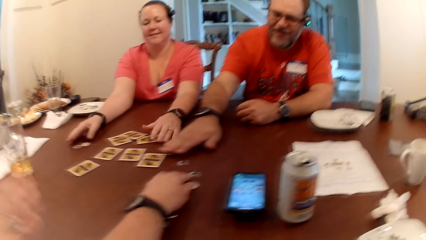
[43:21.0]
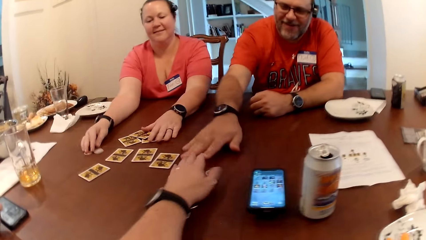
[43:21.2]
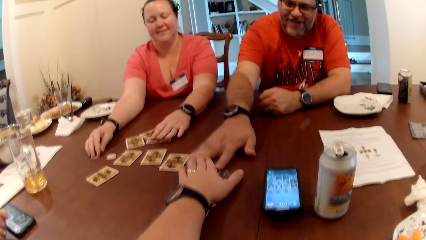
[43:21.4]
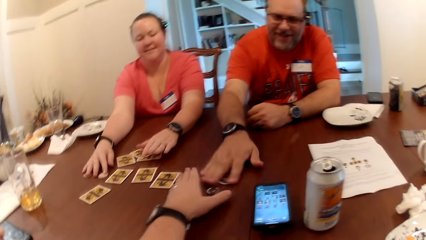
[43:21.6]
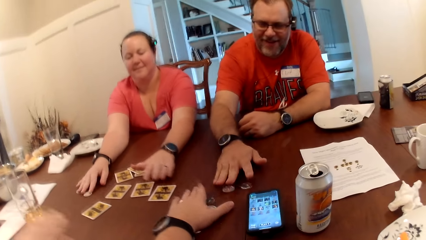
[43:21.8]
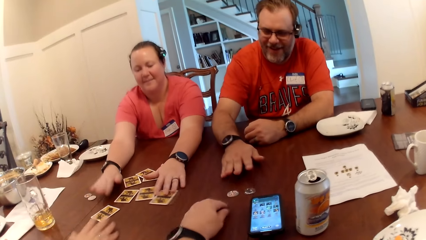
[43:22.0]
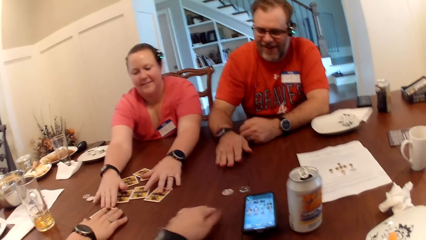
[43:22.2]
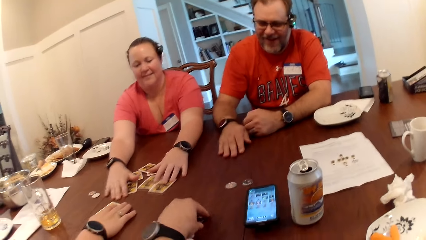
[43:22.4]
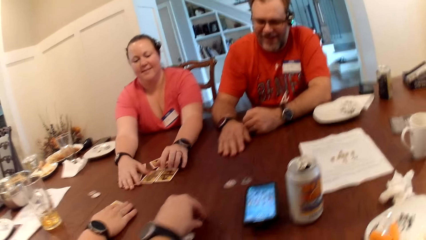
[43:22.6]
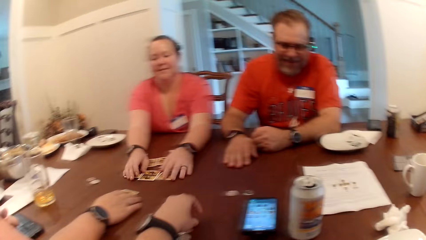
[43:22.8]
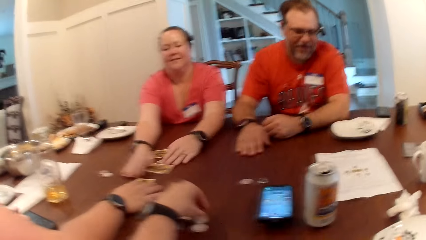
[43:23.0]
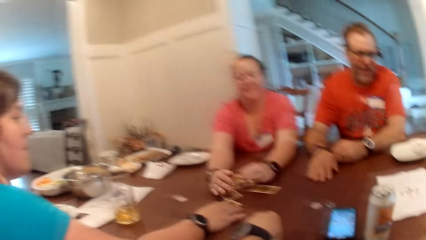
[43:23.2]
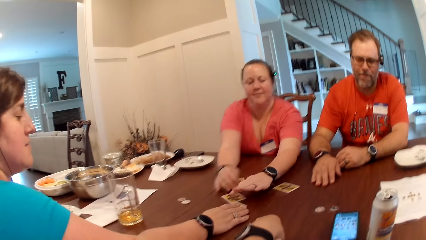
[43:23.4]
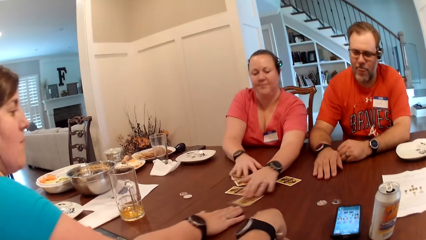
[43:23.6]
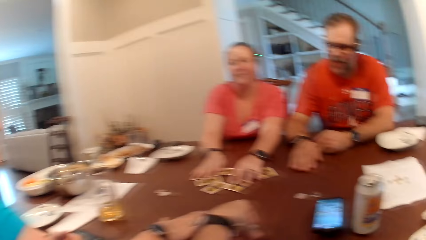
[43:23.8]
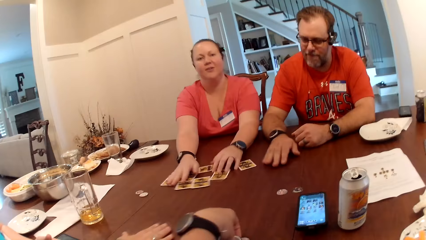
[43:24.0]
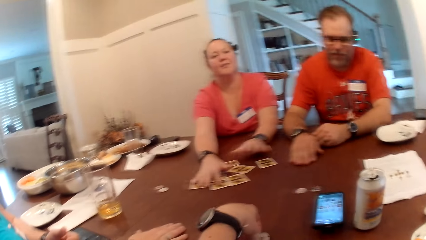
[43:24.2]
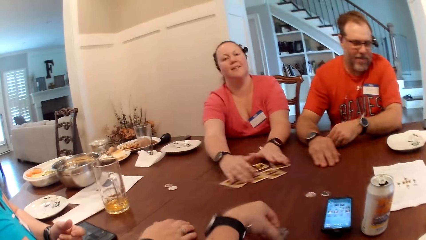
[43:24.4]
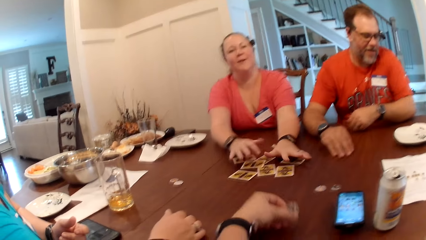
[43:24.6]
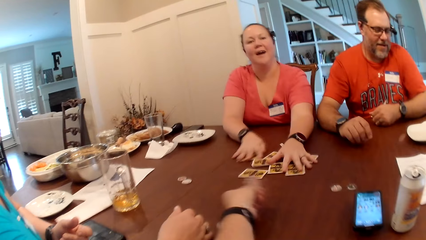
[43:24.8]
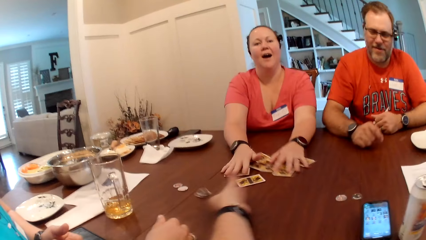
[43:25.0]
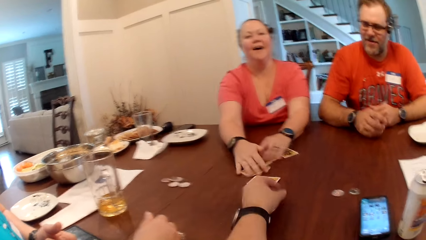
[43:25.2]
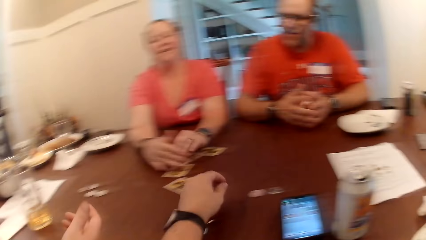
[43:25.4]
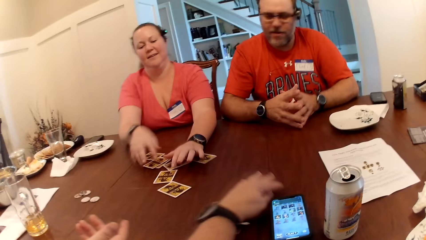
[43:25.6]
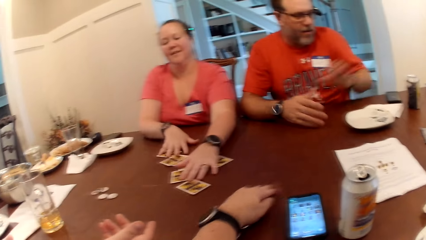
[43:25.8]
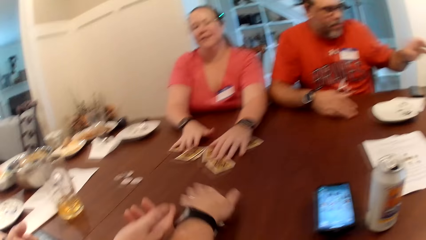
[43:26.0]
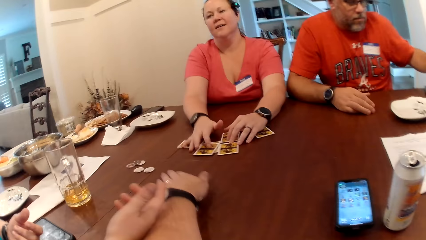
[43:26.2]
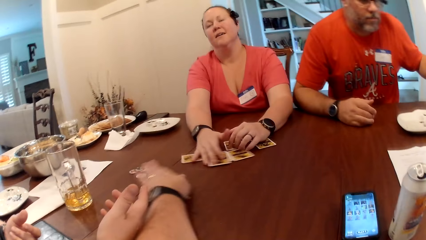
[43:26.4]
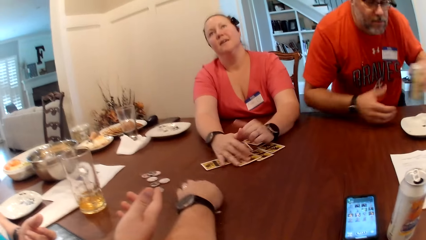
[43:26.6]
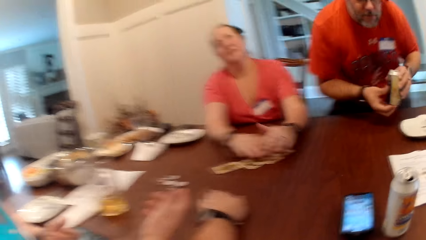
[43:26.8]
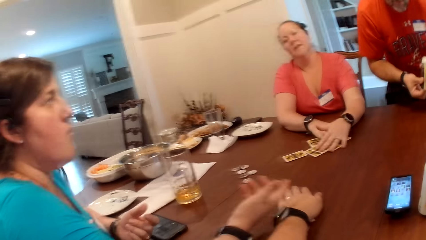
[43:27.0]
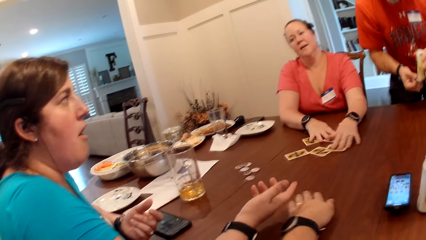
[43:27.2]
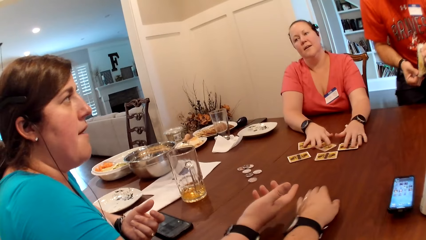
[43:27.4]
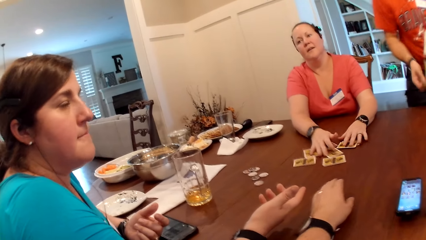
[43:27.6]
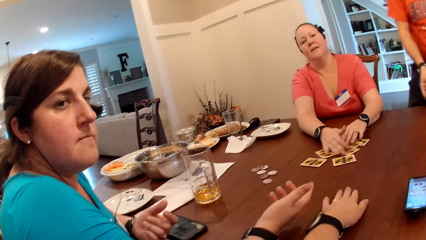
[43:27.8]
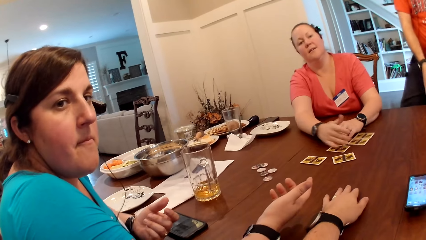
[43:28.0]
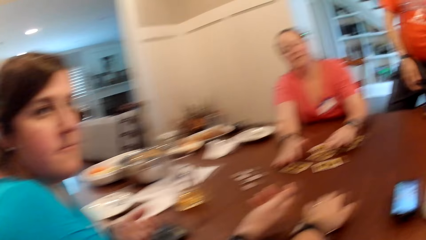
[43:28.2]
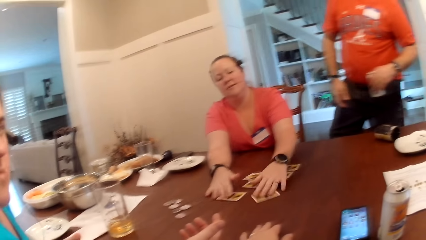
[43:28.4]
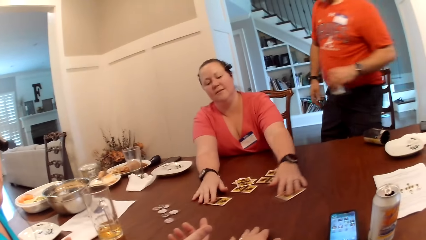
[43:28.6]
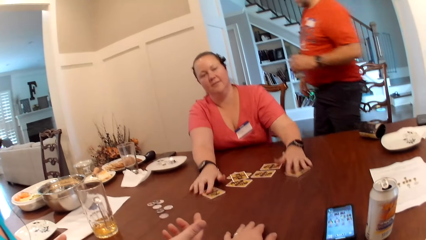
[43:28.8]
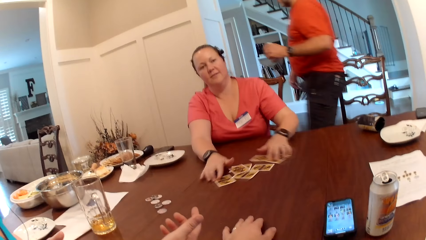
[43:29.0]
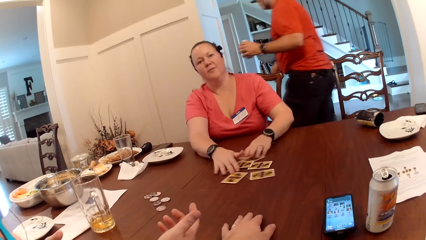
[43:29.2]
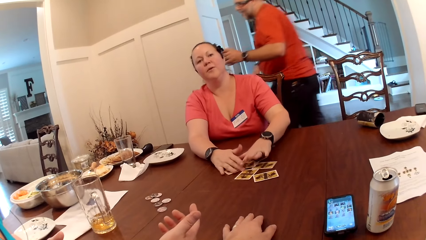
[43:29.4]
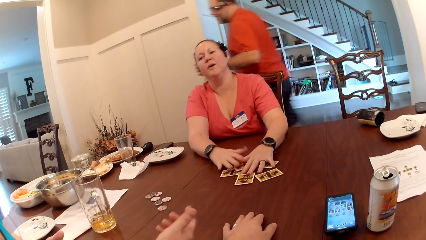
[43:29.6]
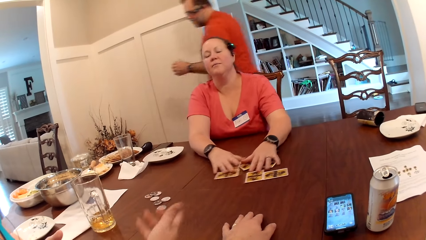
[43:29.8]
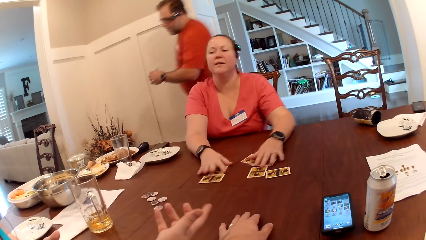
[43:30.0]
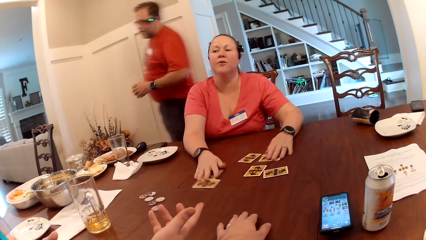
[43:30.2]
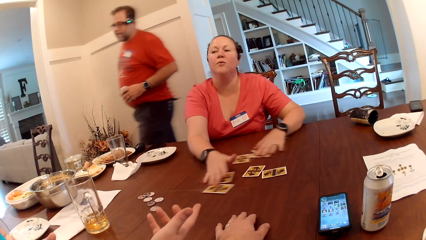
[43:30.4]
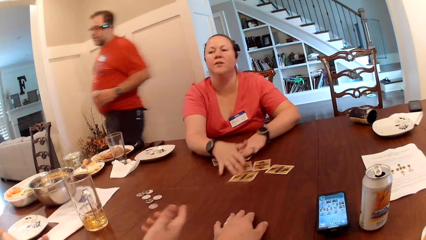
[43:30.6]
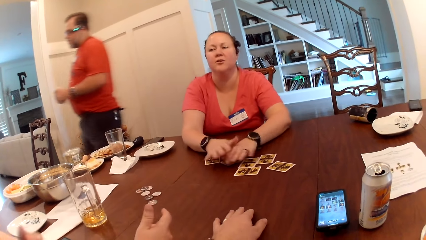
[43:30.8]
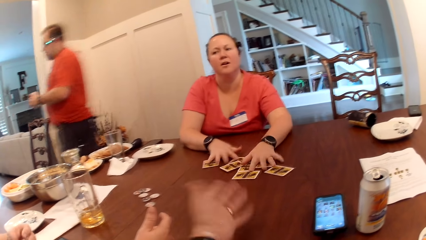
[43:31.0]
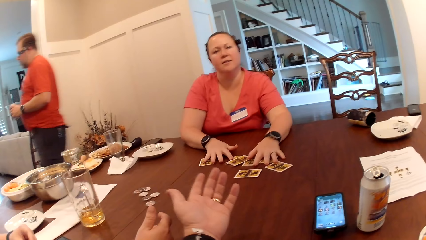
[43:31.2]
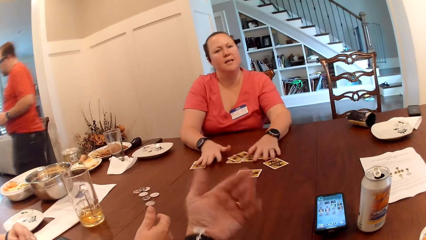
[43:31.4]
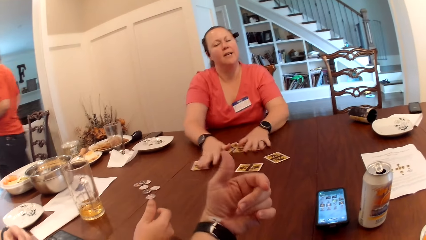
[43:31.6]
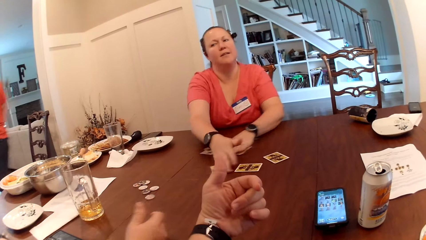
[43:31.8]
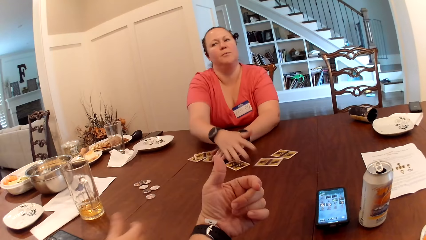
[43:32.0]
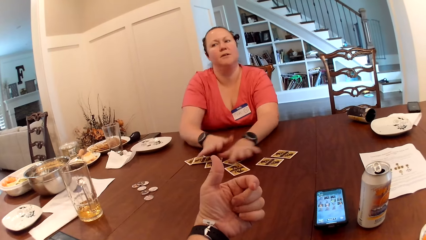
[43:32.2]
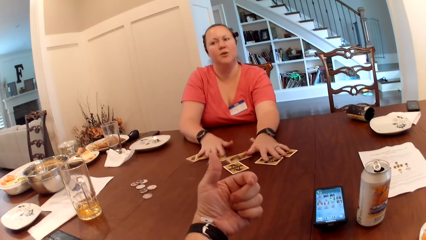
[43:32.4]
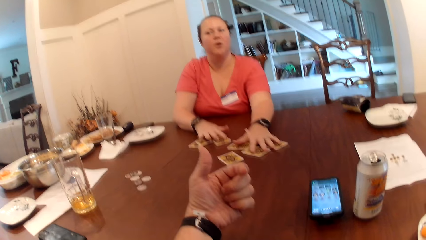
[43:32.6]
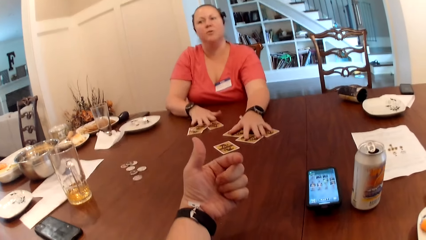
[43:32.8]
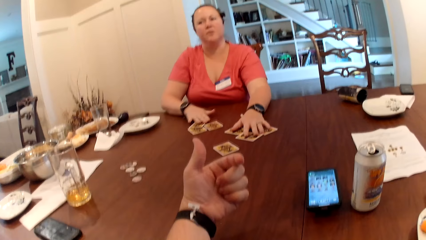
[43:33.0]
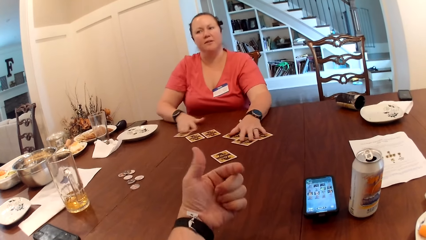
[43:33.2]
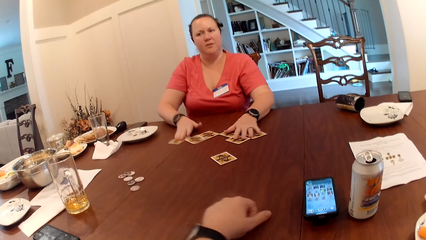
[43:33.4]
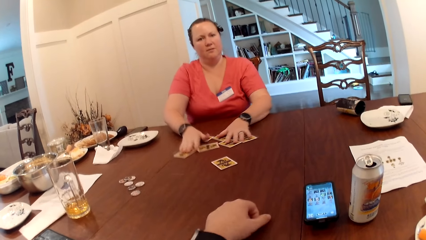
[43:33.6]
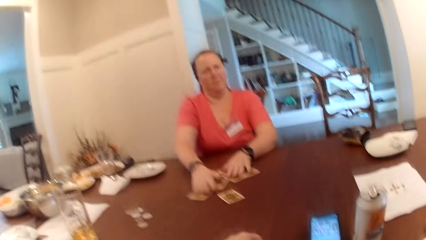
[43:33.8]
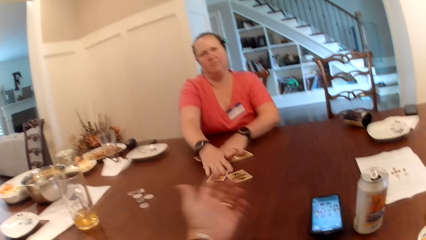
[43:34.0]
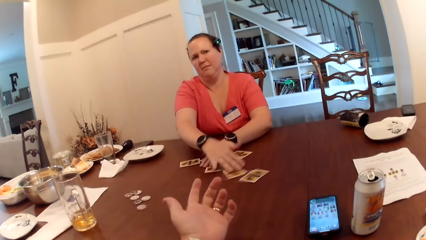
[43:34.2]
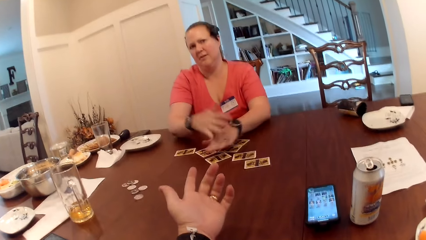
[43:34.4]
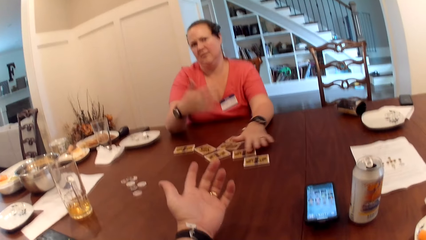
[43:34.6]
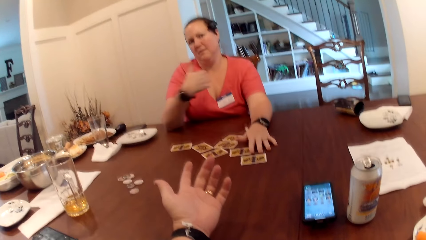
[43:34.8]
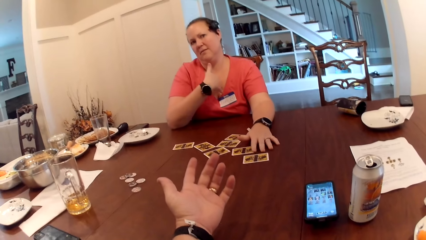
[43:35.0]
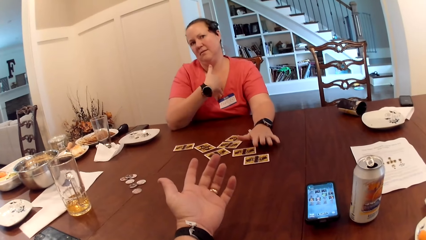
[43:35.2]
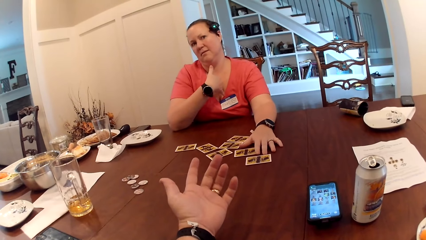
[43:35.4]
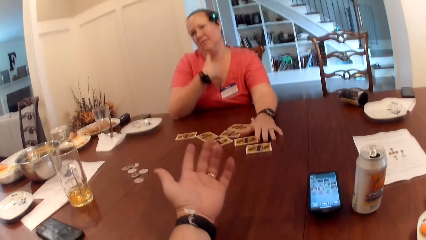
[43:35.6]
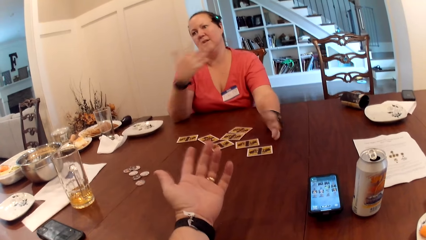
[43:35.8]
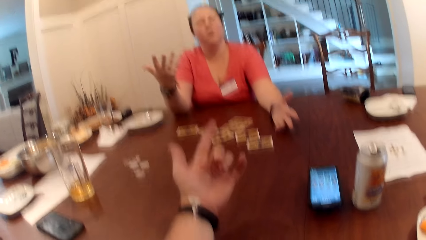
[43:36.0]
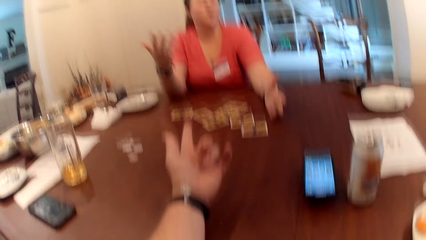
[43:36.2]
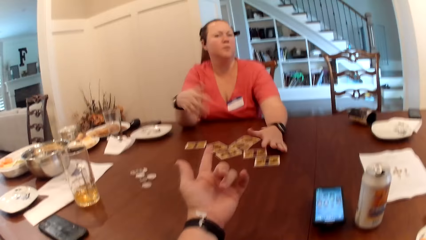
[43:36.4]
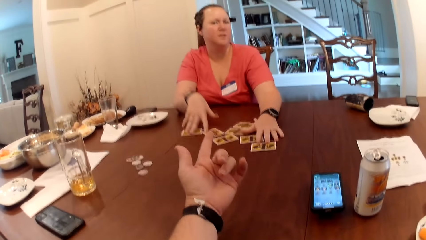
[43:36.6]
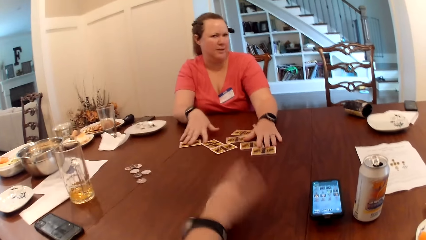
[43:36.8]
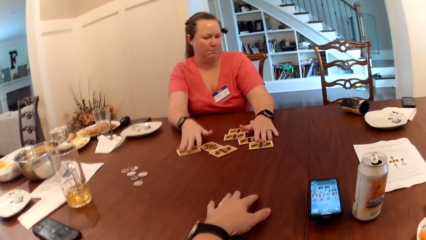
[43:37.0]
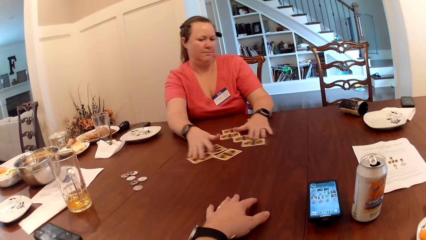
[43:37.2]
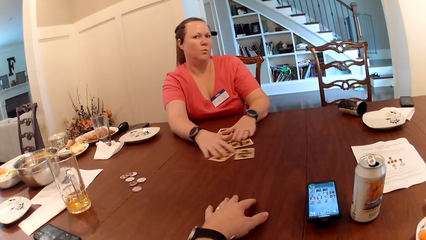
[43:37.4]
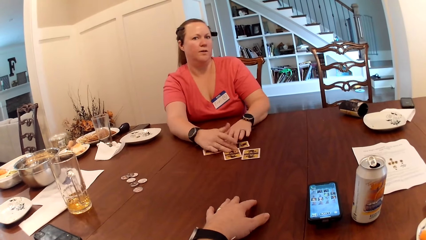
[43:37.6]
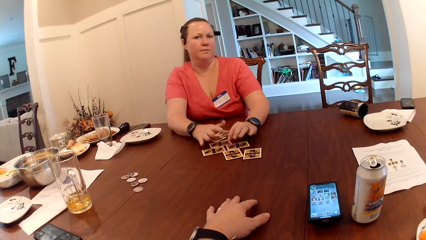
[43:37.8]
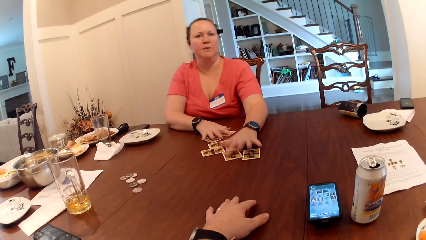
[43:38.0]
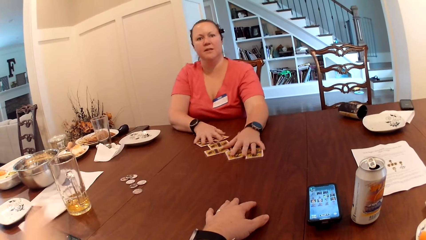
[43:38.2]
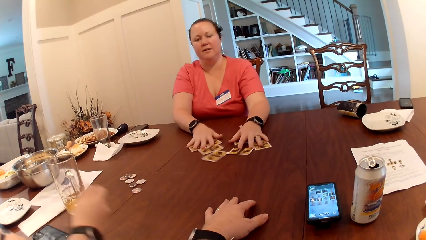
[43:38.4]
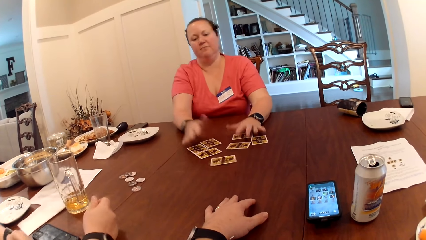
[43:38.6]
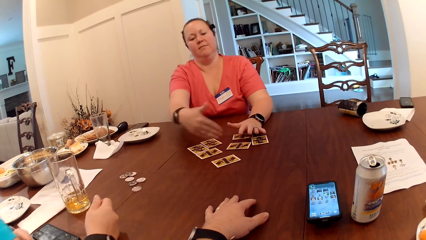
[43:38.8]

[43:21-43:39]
A man moves some poker chips on the table towards himself with his right hand. A woman moves some poker chips on the table with her right hand, packs the cards on the table together with her hands, and rearranges the cards on the table. The camera wearer picks up the poker chips on the table with his left hand. He interacts with another woman. The first woman shuffles the cards on the table. The other woman drags the card on the table with her right hand. The camera wearer talks to the others. He throws the poker chips on the table with his left hand and moves the poker chips on the table with his left hand. The first woman talks to the camera wearer and the others. The other woman talks to the camera wearer and the first woman. The man picks up a can drink on the table with his left hand. He stands up. He removes a paper pack from the can drink with his right hand and drops the paper pack on the table with his right hand. The first woman rearranges the cards on the table. The man walks towards the kitchen. The other woman talks to the camera wearer and the first woman. The first woman rearranges the cards on the table, talks to the camera wearer and the others, and interacts with the camera wearer.
